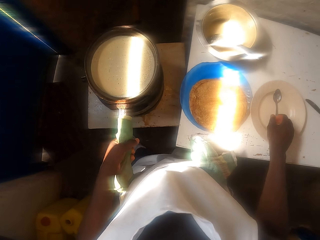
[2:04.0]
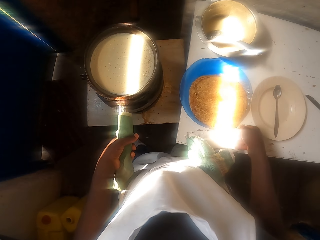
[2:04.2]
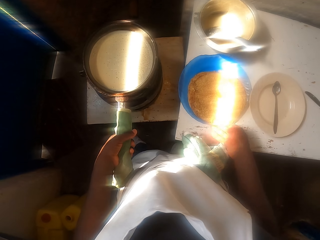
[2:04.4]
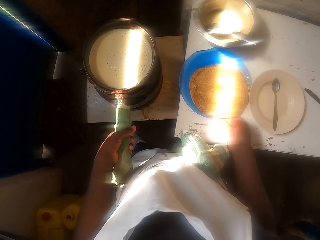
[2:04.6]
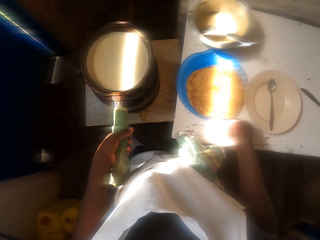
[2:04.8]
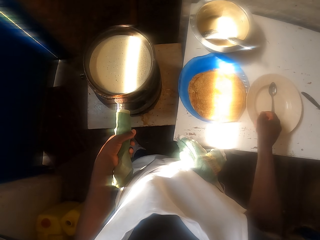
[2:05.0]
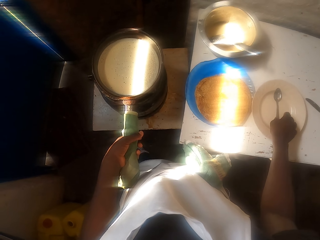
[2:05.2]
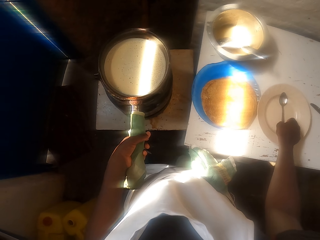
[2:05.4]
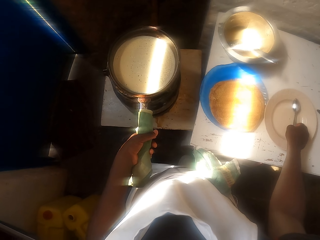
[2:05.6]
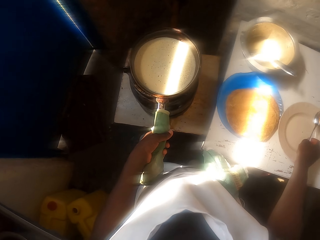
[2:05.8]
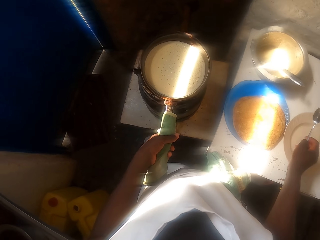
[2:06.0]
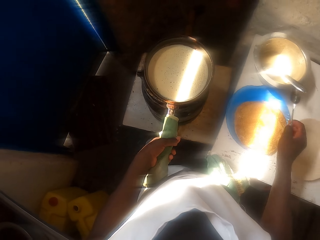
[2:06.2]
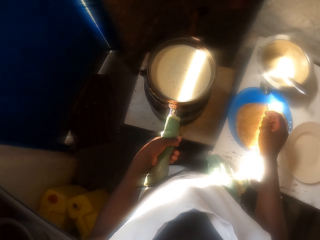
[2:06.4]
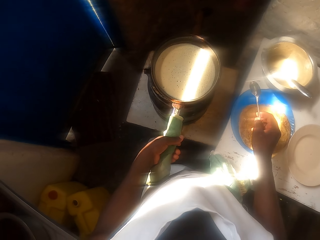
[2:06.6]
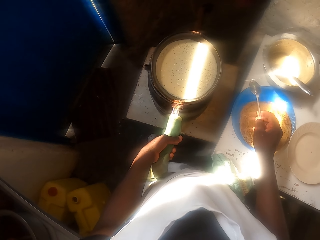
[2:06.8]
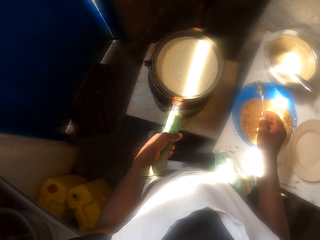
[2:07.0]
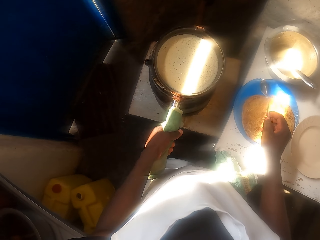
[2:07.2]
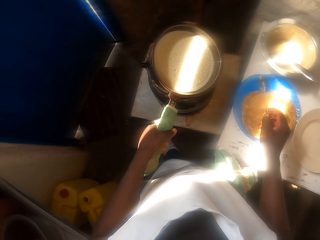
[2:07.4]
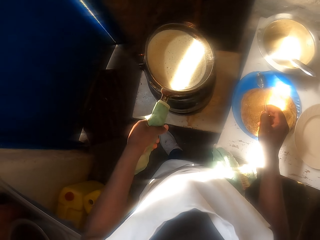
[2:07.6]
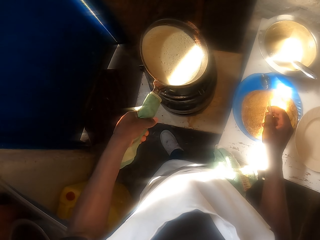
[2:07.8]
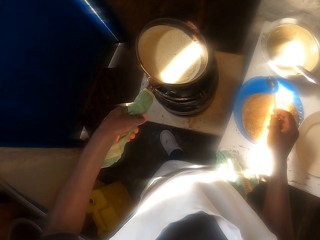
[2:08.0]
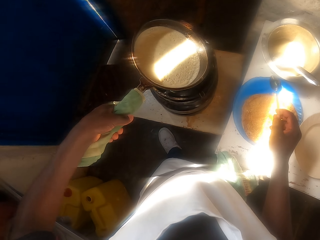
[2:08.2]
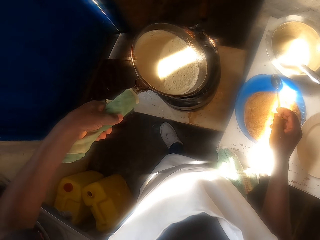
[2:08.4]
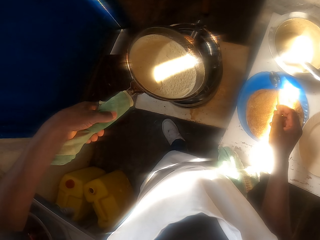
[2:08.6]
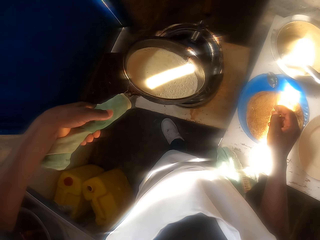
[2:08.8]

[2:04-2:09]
The camera wearer pushes a plate. They pick up a spoon on the plate. They rotate a frying pan.

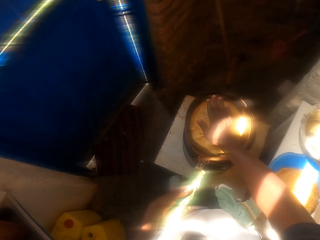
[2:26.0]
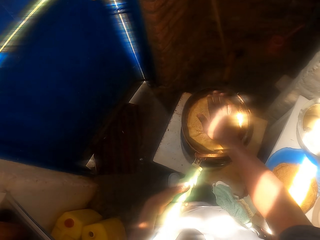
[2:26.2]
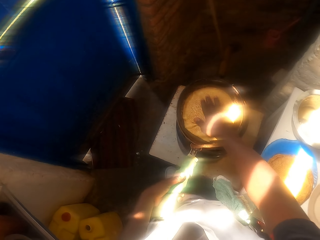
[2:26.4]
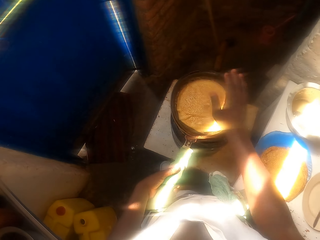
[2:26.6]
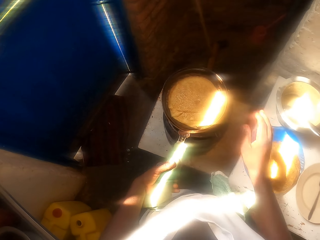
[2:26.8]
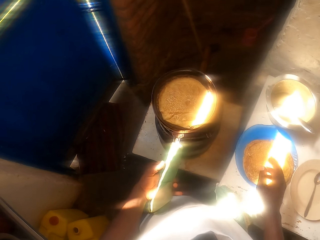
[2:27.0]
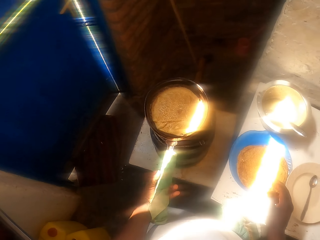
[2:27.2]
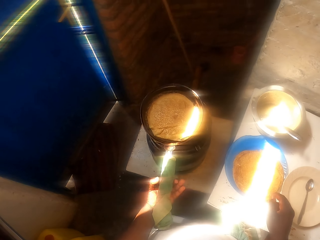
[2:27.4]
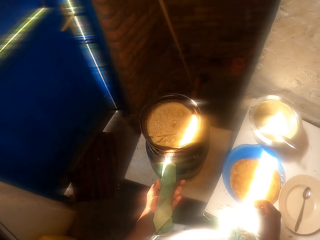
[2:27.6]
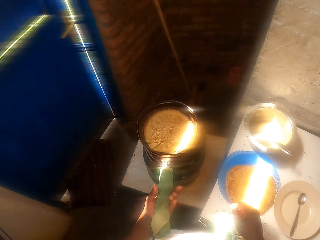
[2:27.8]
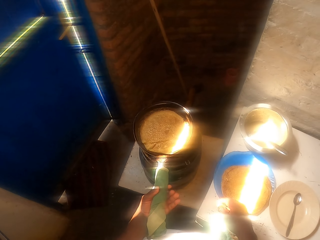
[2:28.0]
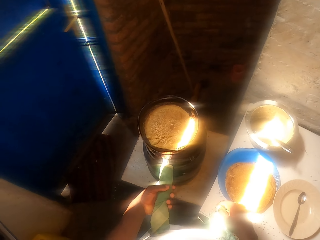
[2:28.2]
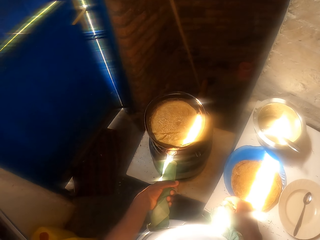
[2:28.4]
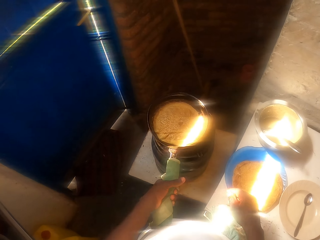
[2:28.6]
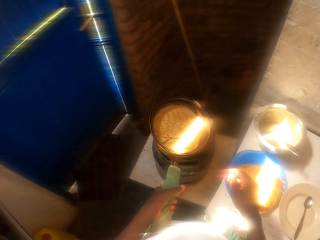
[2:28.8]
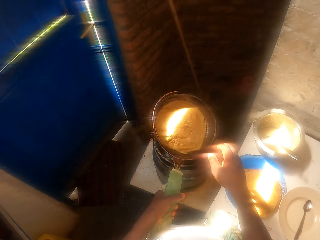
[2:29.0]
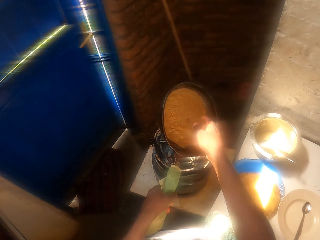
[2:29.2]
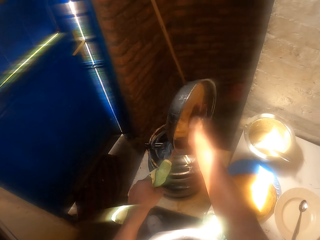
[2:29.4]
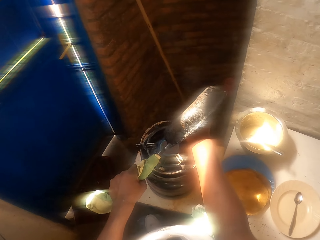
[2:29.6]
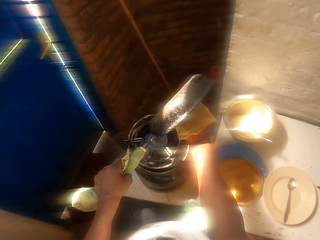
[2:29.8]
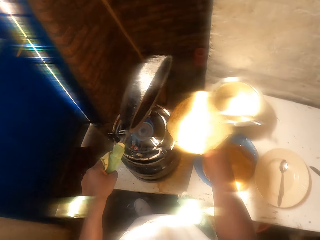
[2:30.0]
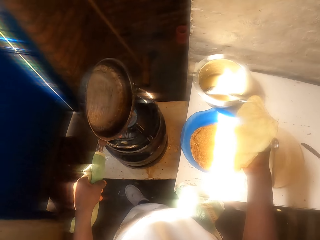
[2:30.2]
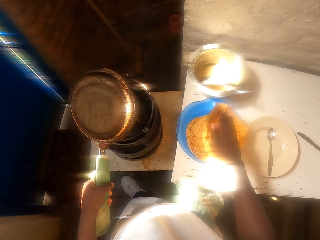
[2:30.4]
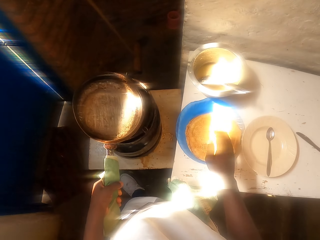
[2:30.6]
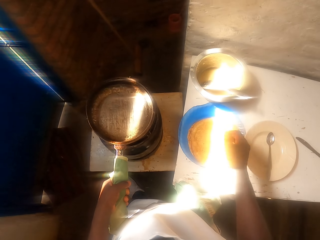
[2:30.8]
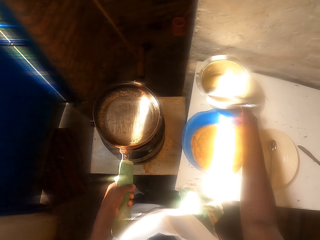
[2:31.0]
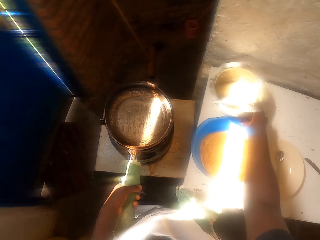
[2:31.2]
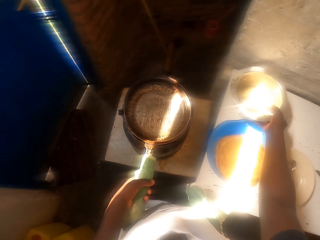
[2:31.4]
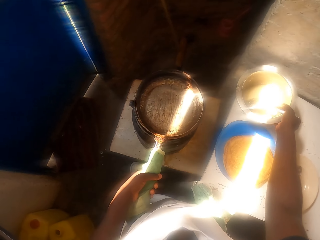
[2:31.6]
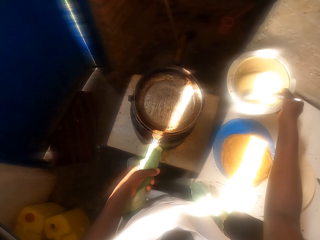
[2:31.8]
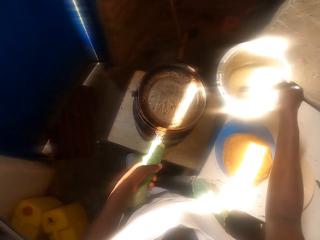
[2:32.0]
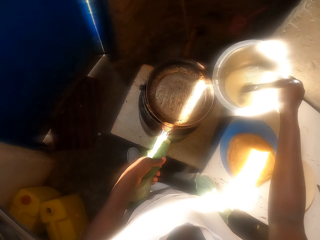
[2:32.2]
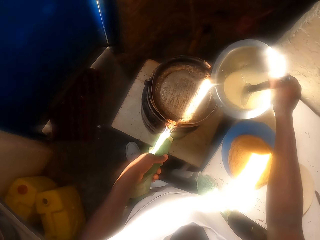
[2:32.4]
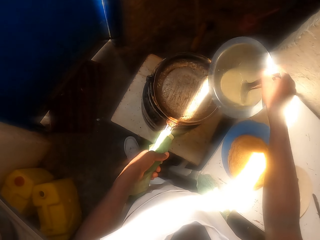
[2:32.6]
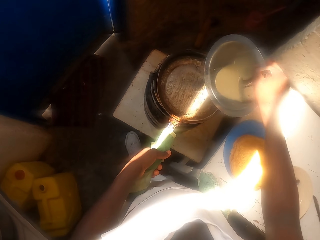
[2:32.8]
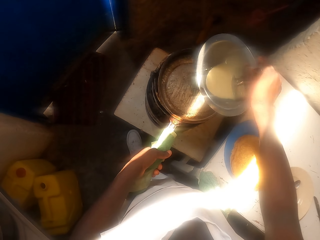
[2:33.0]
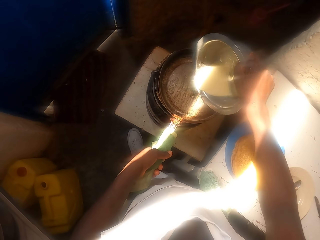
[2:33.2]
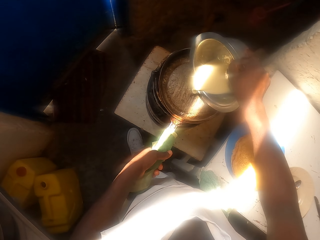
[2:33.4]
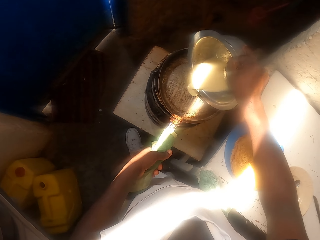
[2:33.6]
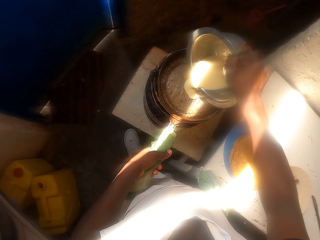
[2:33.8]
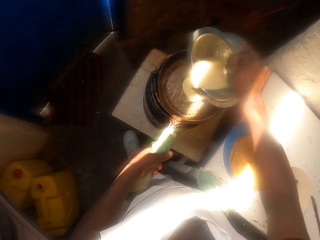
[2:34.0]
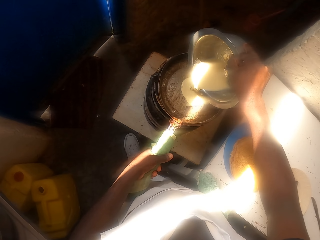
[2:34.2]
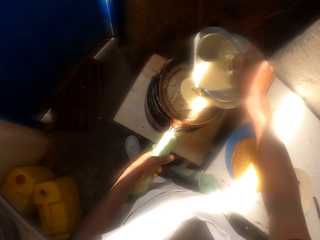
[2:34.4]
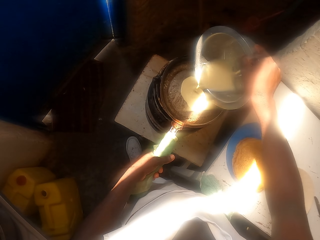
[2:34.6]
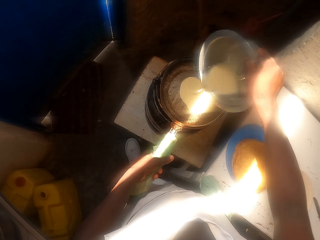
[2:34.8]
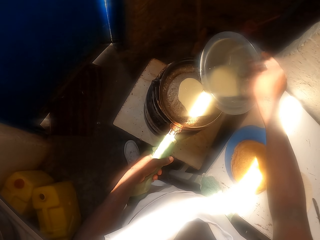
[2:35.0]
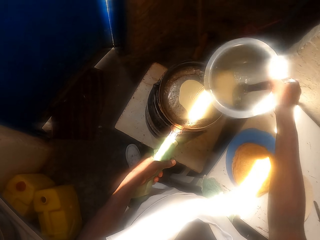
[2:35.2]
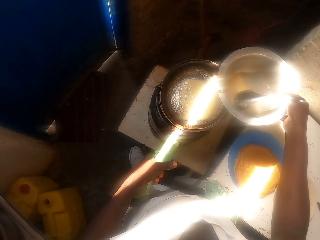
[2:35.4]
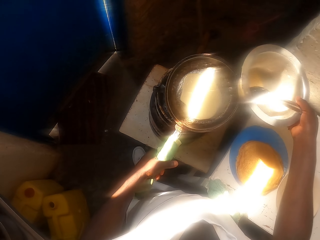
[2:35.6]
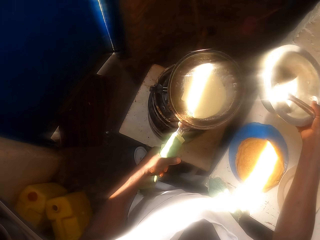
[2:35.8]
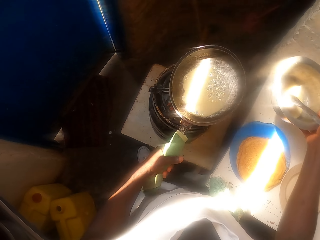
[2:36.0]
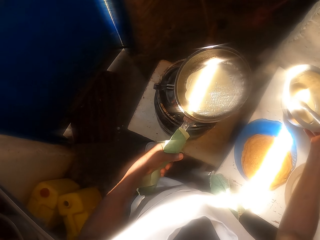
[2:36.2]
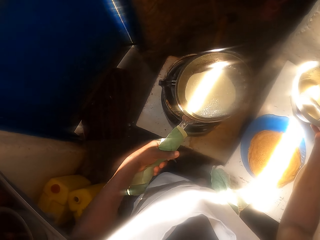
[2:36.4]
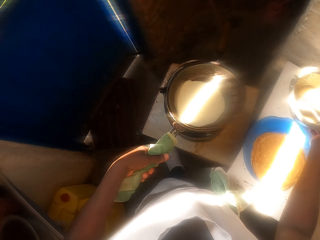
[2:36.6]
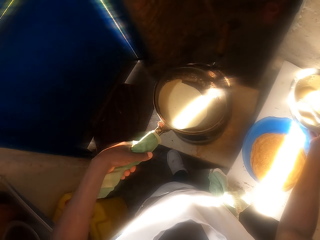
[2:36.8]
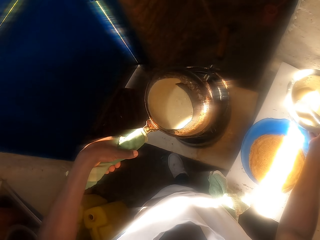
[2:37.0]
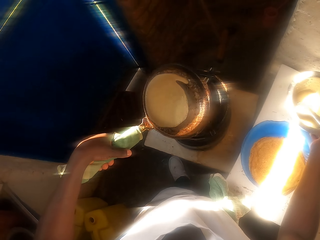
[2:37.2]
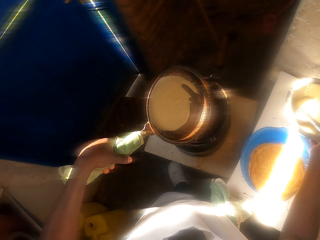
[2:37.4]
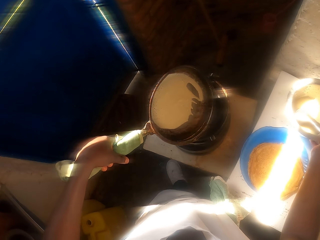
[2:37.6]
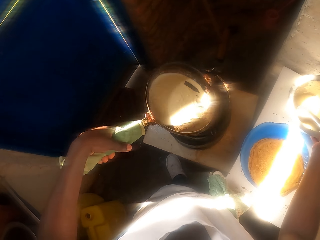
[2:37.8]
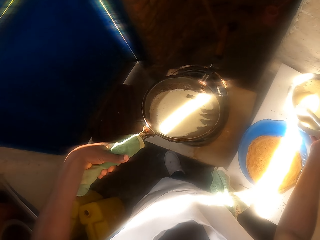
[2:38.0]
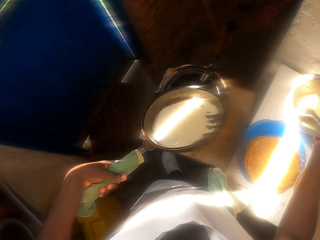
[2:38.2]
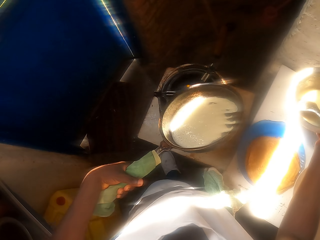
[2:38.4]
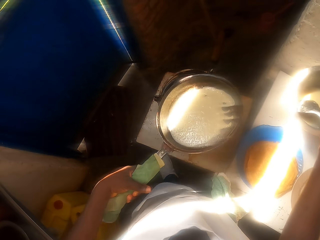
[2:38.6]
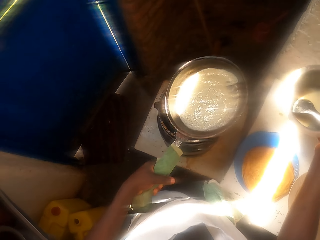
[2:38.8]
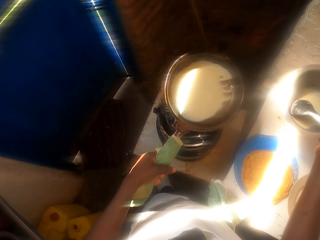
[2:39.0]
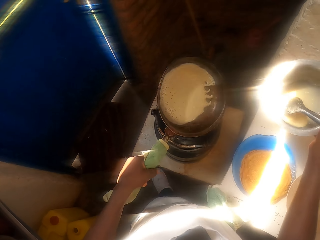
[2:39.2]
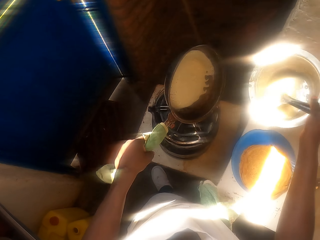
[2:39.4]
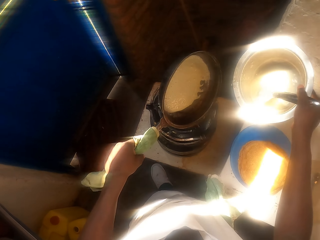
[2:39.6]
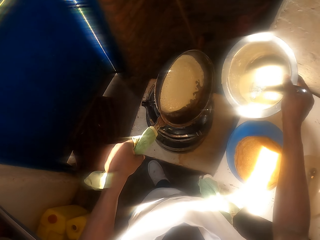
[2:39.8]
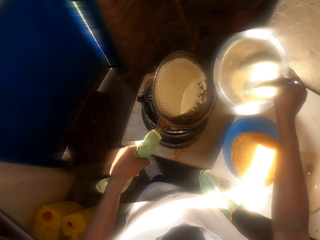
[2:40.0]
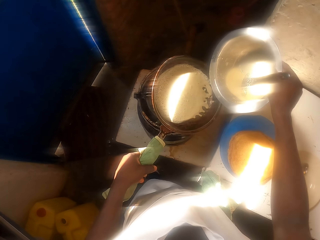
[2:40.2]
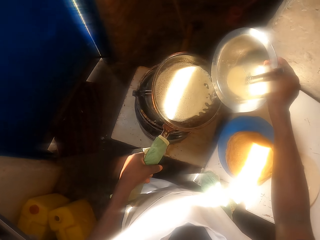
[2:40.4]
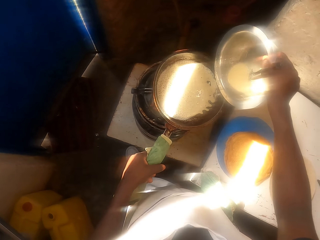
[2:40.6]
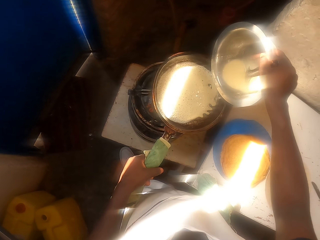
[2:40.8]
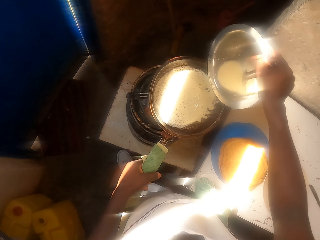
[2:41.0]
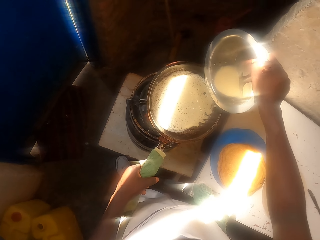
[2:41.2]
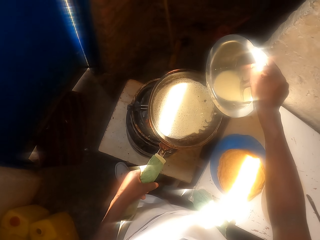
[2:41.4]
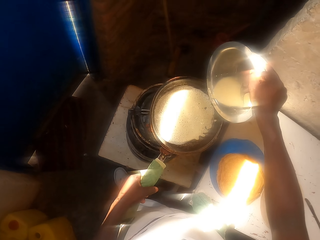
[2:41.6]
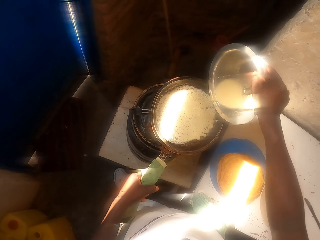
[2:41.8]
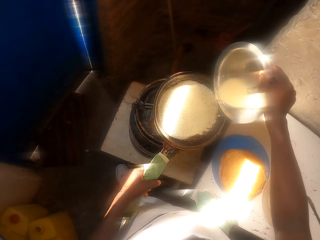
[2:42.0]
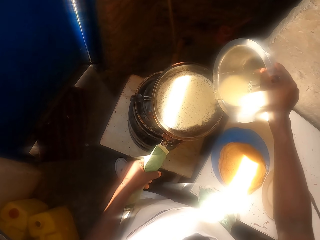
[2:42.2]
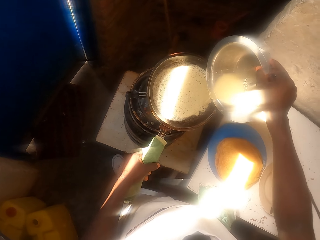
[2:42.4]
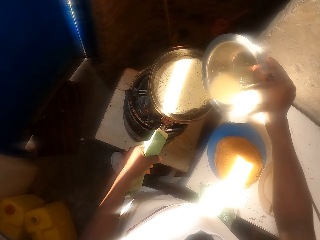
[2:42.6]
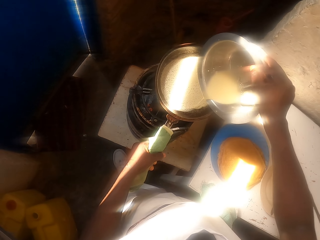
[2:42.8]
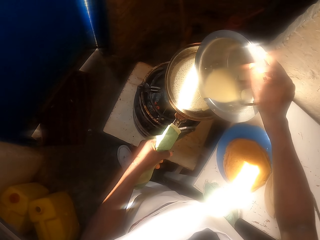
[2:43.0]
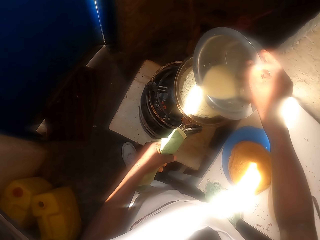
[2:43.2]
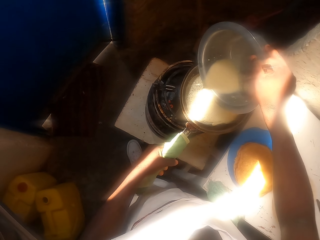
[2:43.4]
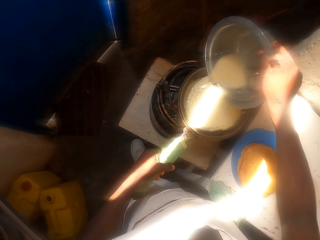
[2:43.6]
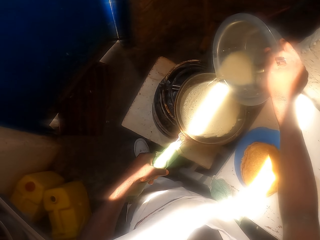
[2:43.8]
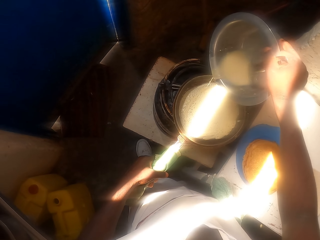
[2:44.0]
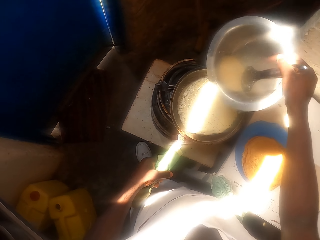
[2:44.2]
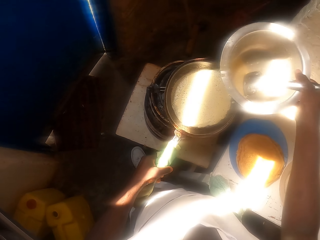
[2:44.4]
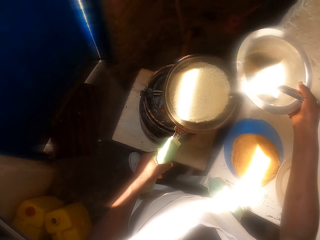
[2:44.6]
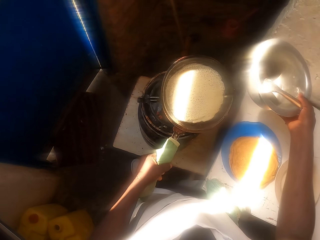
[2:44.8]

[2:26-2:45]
The camera wearer touches the pancake with the right hand. He lifts a frying pan. He removes the pancake from the pan with his hand. He turns the frying pan. He holds the pancake with a hand. He puts the pancake on the plate. He picks up a cooking pot with dough on the table. He places the frying pan on fire. He pours the wheat flour mixture on the cooking pan. He puts the cooking pot on the table. He holds the pot with dough. He moves the cooking pan around the stove fire. He rotates the frying pan, and shakes the frying pan. He pours the wheat flour mixture on the cooking pan.
